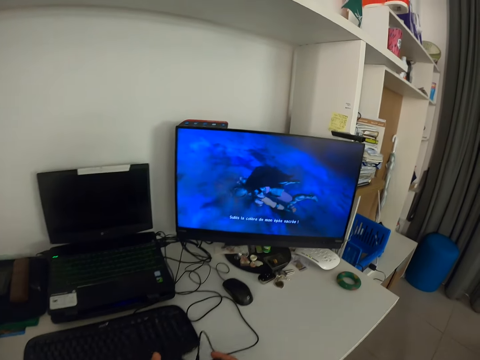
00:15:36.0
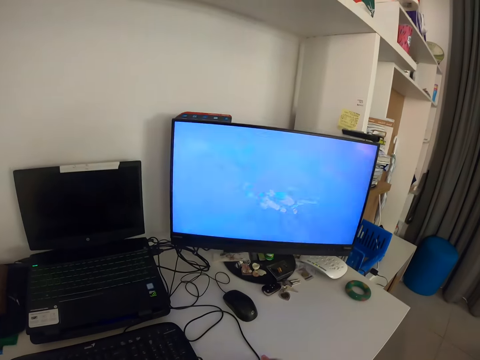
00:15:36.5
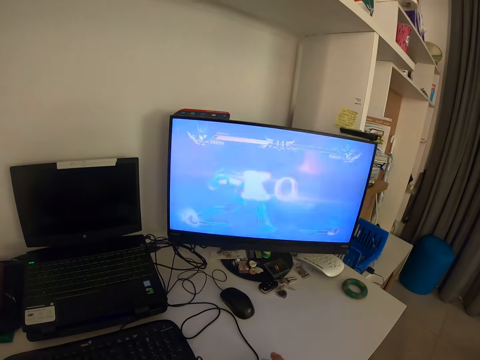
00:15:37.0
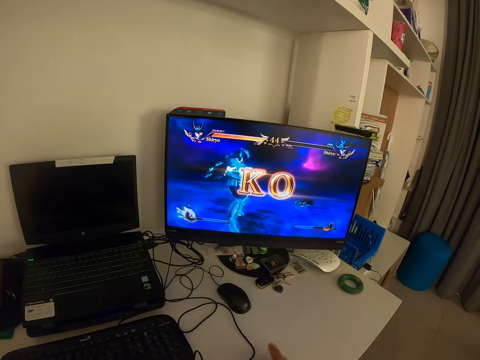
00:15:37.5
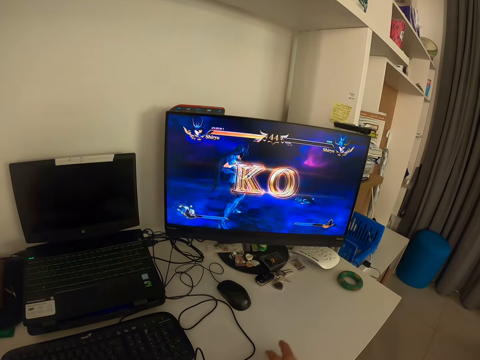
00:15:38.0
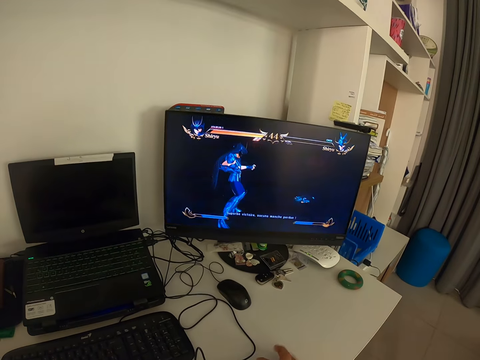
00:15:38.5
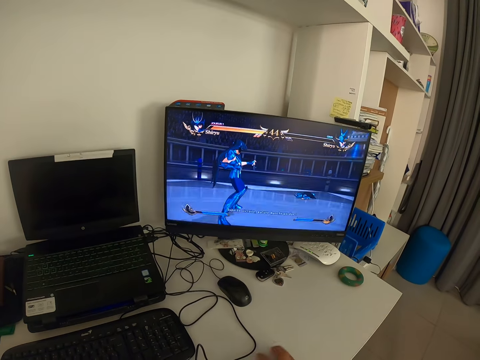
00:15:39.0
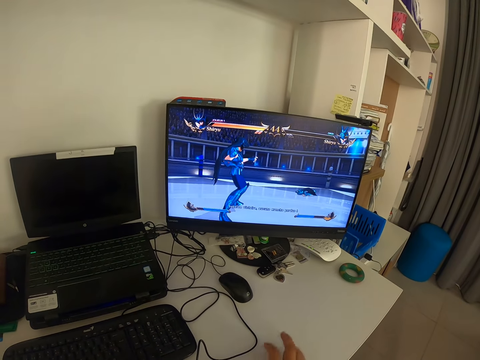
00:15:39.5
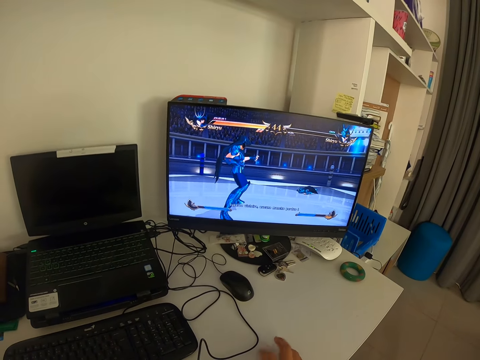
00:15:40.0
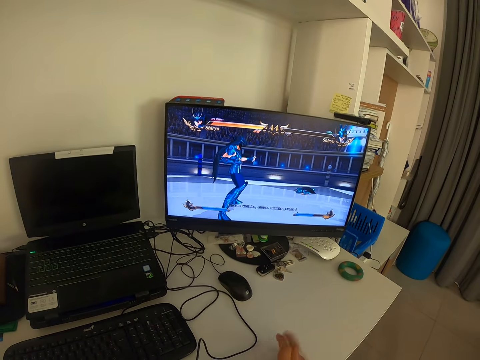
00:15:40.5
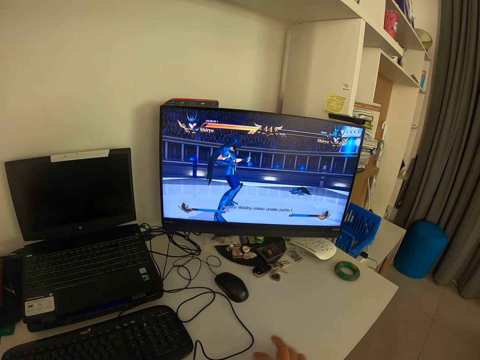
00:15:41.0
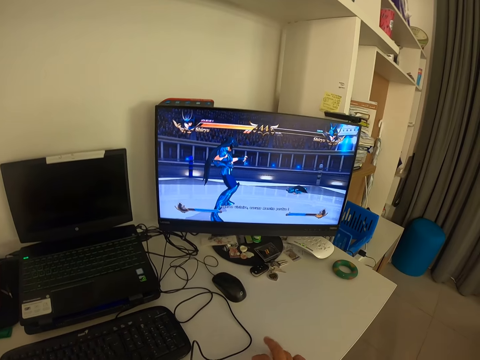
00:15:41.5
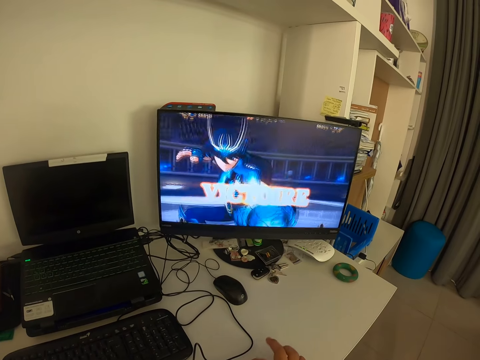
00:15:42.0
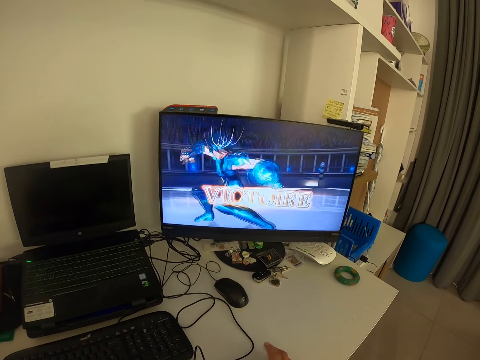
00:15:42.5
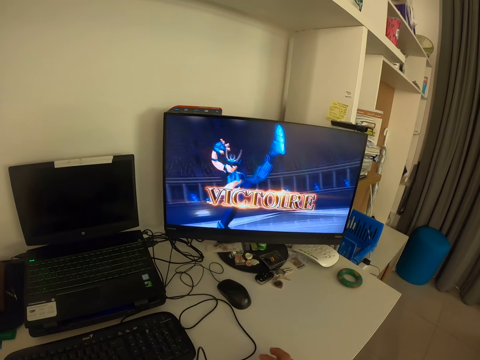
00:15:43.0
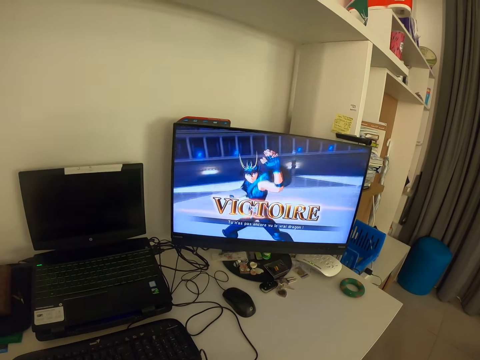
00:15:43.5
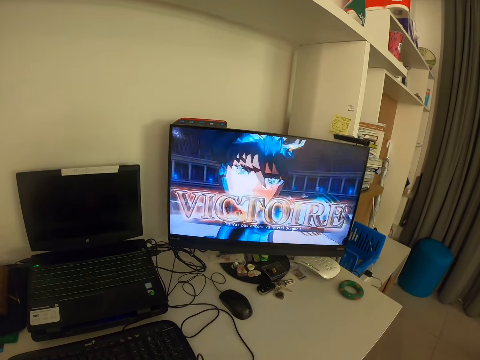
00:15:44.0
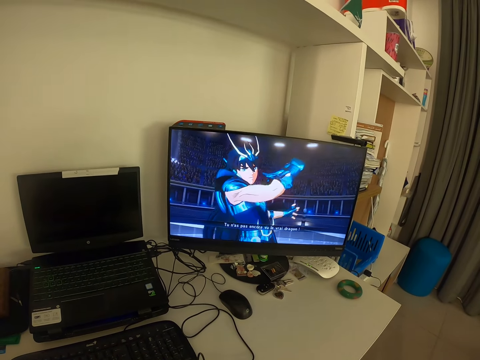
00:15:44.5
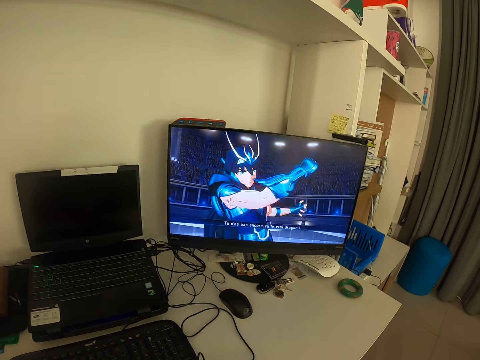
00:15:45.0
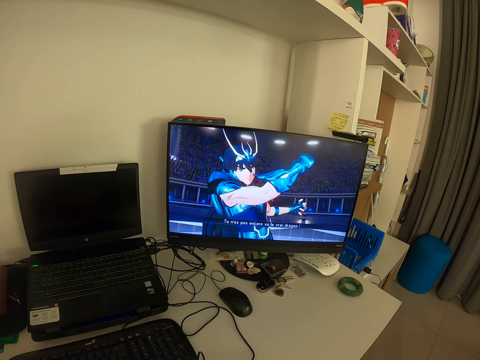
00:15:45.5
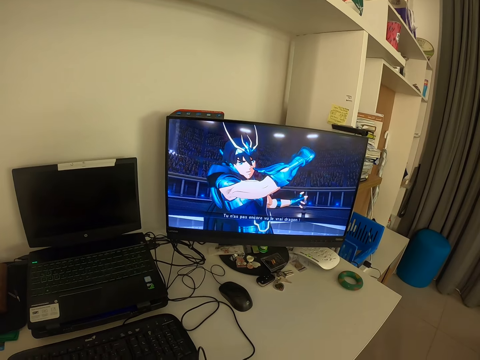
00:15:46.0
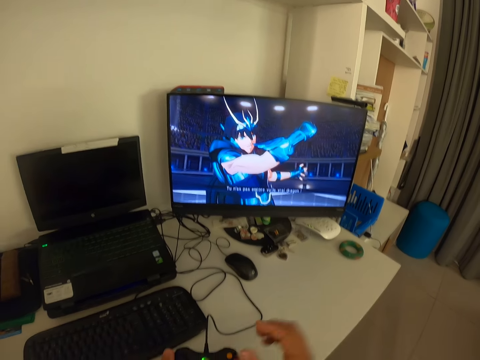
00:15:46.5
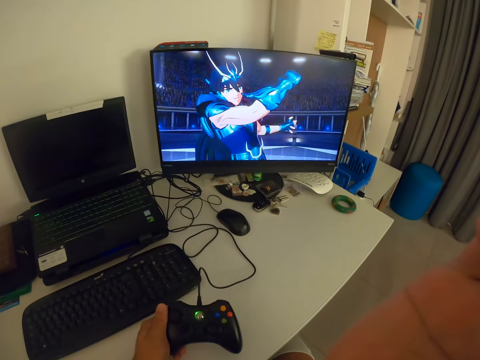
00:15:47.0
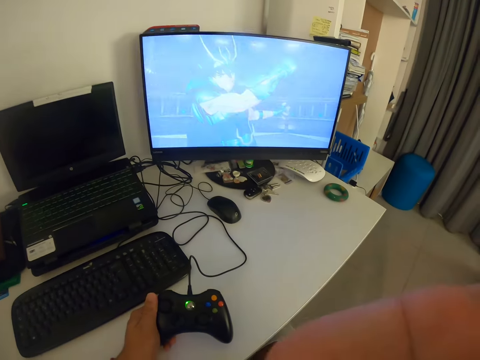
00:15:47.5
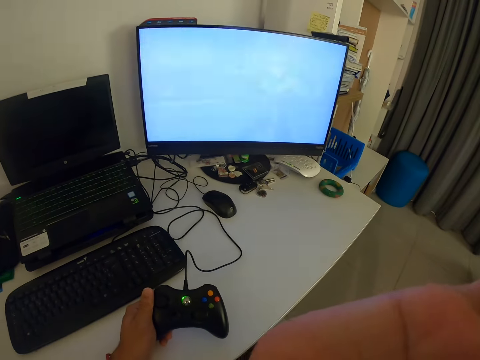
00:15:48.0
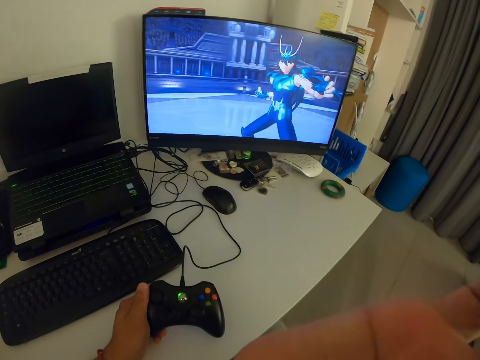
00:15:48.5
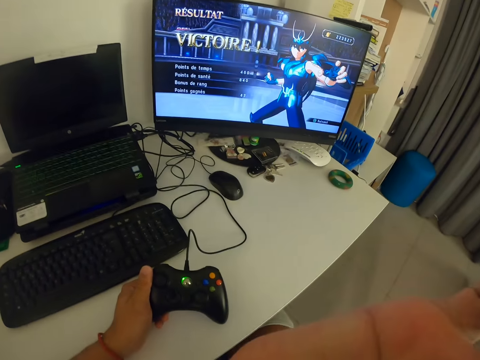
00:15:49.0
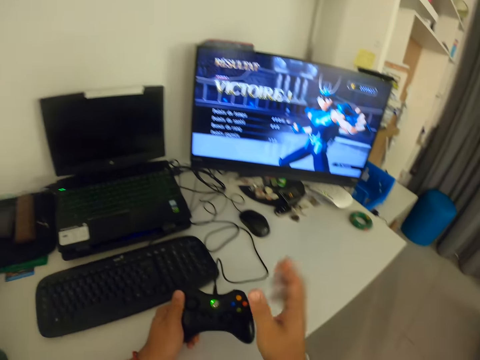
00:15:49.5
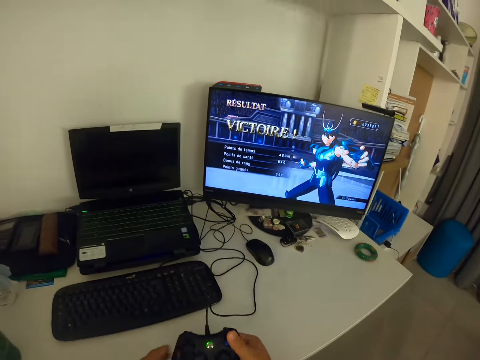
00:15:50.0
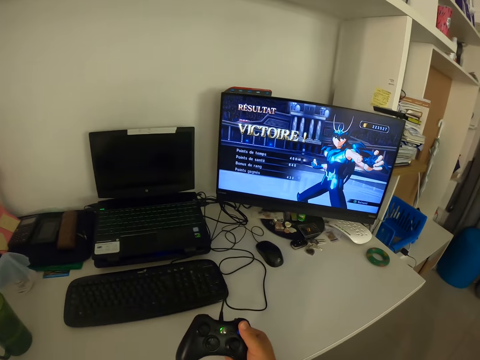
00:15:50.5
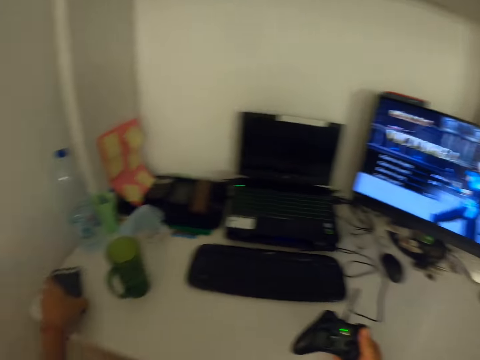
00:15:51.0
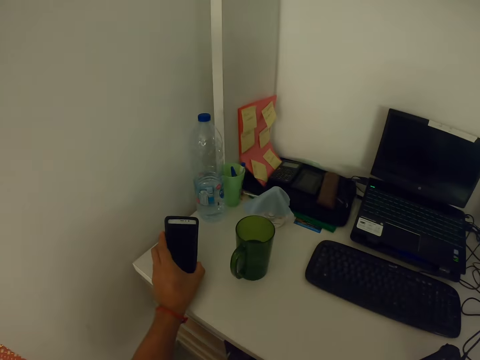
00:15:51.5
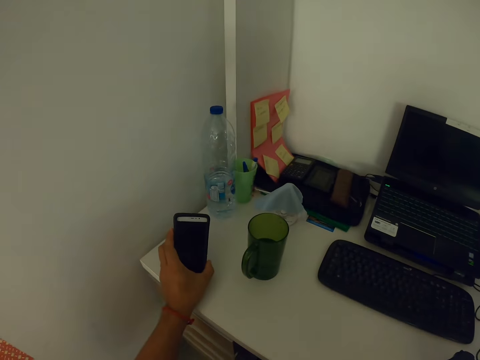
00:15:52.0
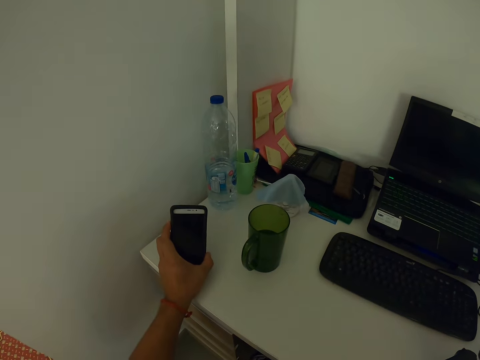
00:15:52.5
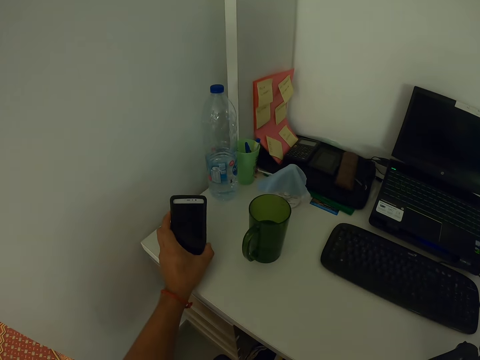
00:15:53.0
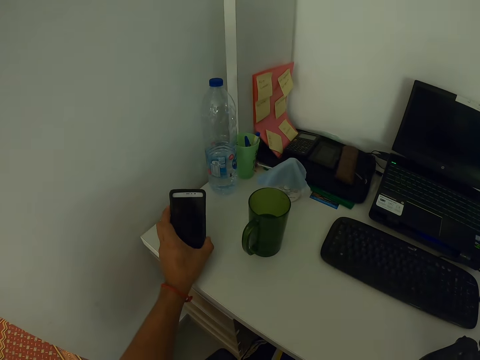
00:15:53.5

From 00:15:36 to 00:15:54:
The camera wearer holds the game pad with his left hand. He places his left hand on the game pad. He taps the table with his right fingers. He looks at the monitor. He raises his hand up. He scratches his face with his right hand. He holds the game pad with his right hand. He places his right hand on the game pad. He holds a phone. He touches the phone with his right hand.

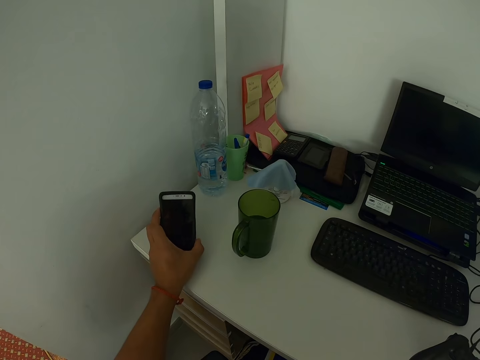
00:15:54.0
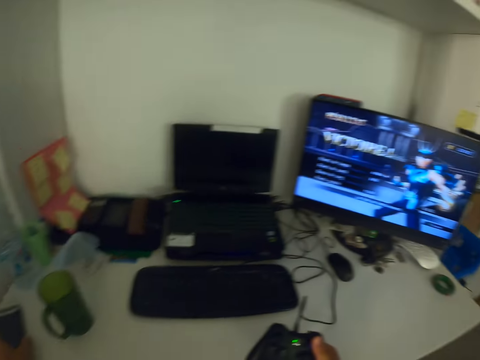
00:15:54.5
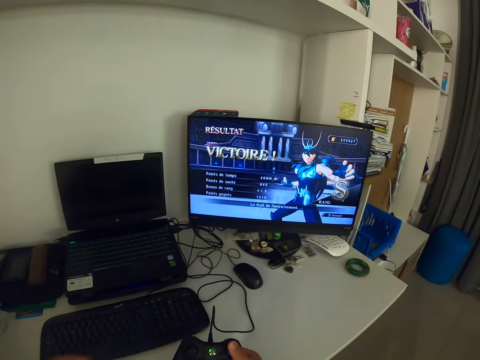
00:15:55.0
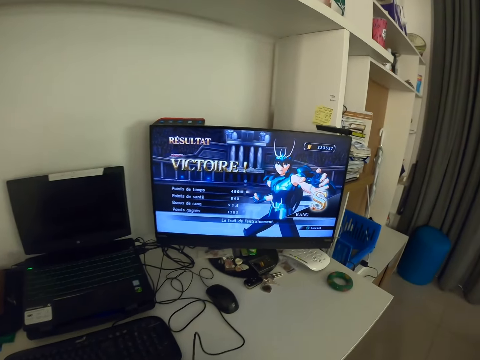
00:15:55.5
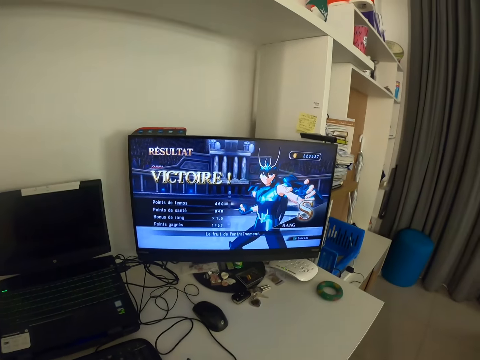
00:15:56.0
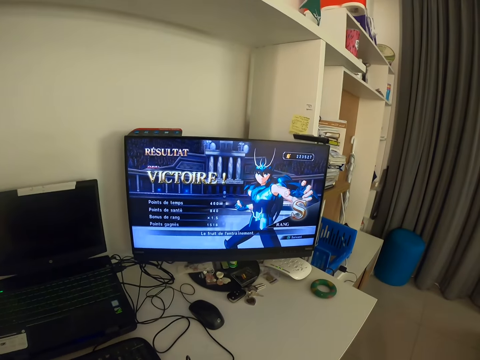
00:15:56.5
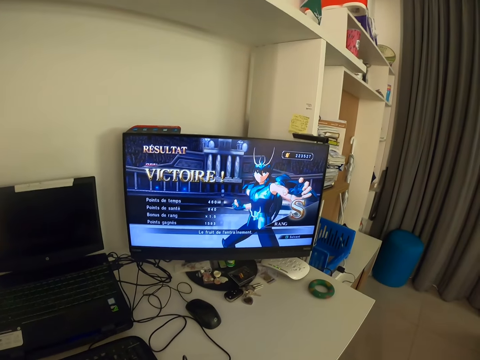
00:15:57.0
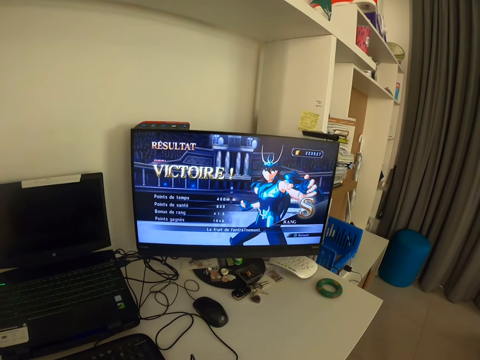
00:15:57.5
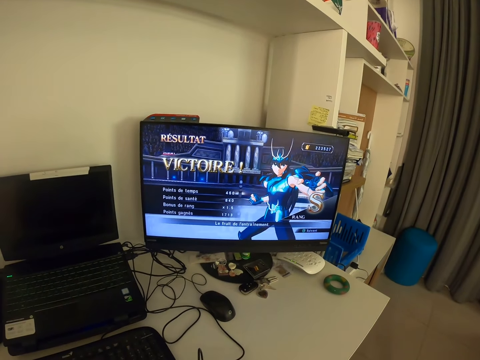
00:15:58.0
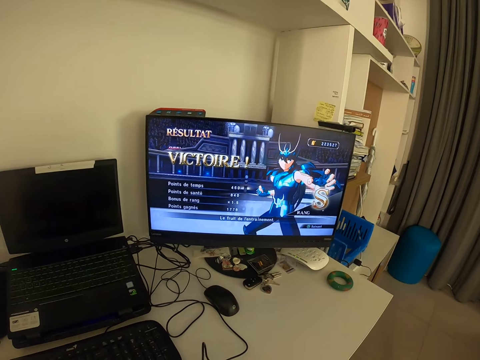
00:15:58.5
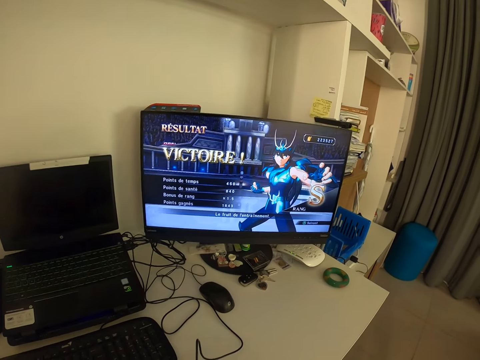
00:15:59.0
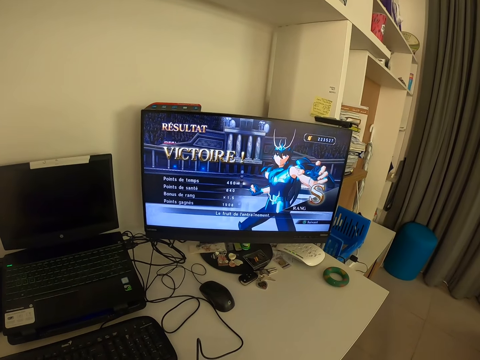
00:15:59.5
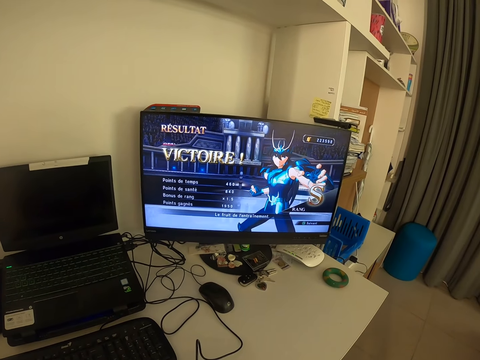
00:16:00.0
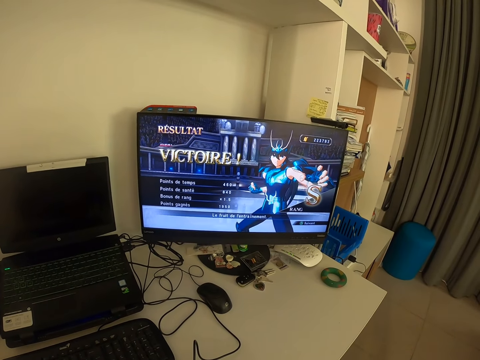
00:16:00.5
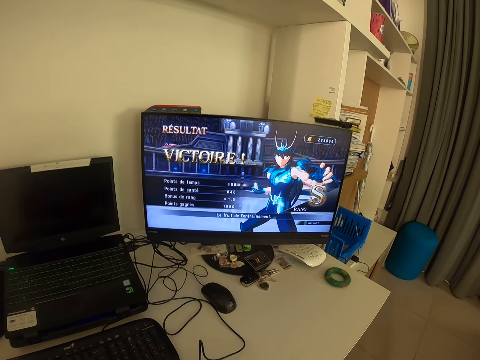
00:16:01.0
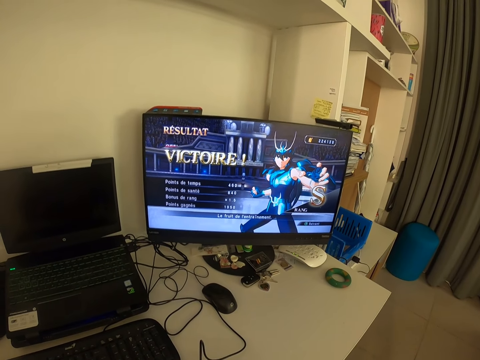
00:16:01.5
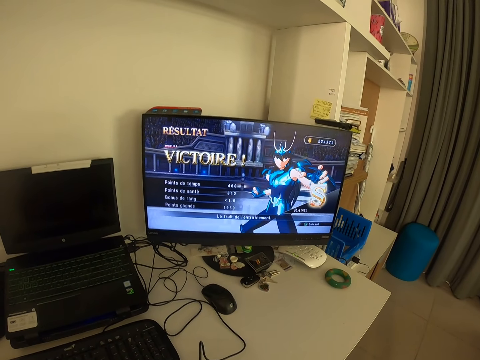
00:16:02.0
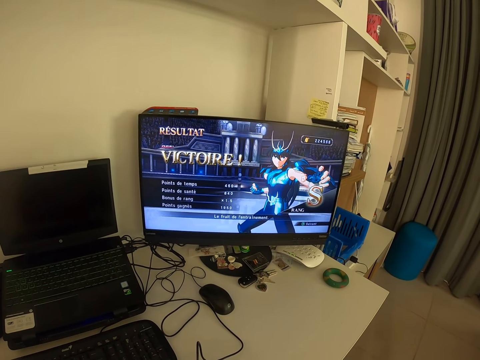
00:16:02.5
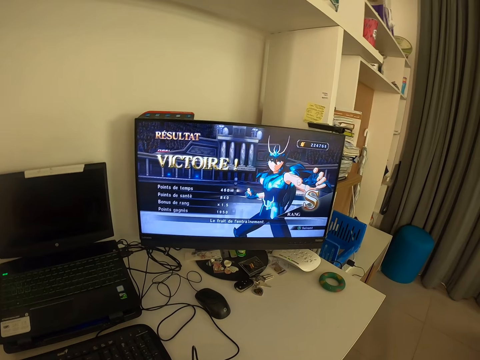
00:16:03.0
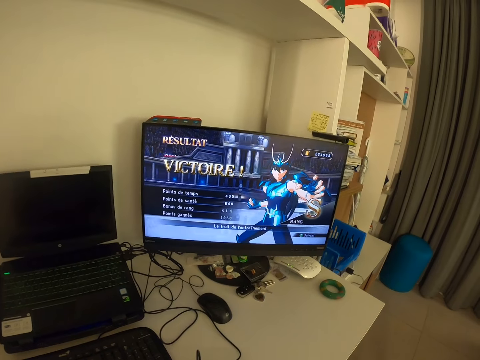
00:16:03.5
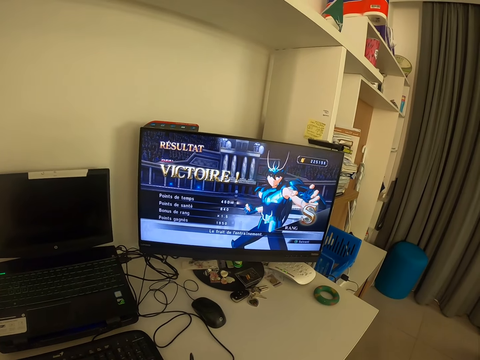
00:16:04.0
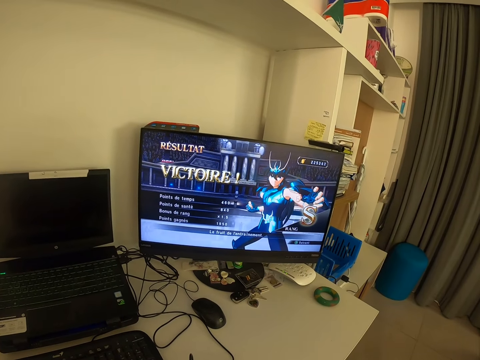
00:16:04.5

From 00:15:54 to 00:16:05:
The camera wearer looks at the monitor. He places his right hand on the game pad.
